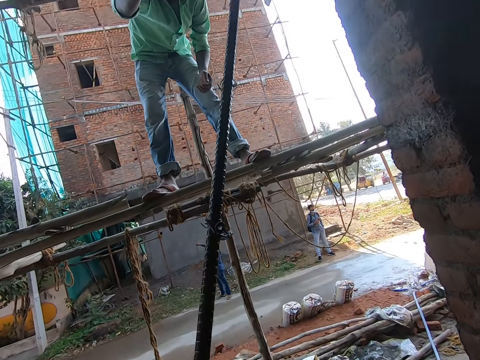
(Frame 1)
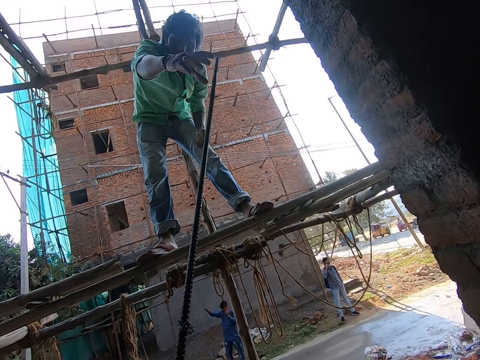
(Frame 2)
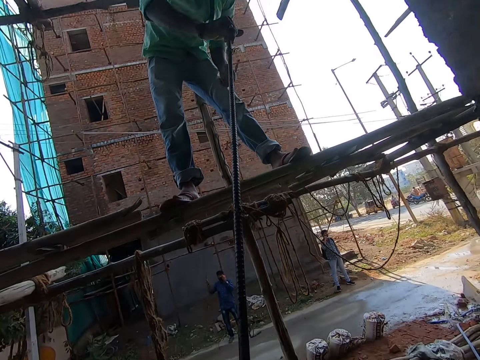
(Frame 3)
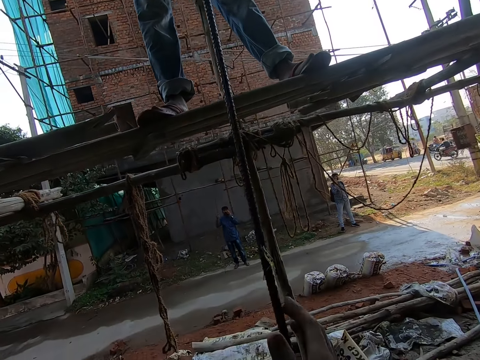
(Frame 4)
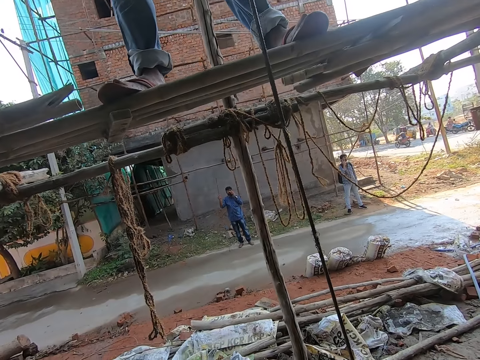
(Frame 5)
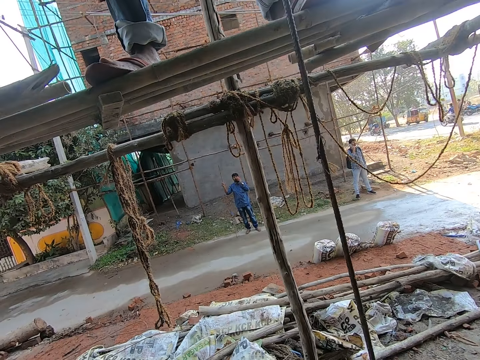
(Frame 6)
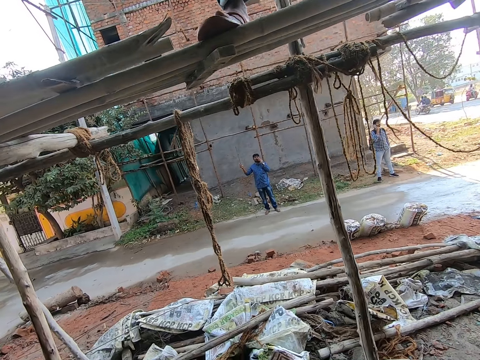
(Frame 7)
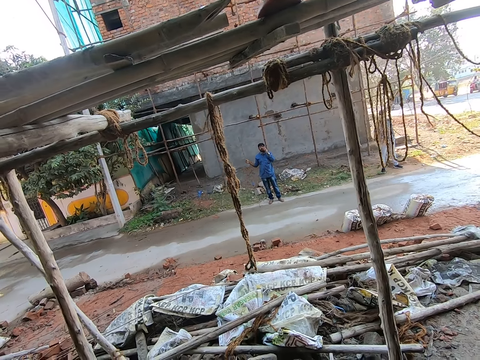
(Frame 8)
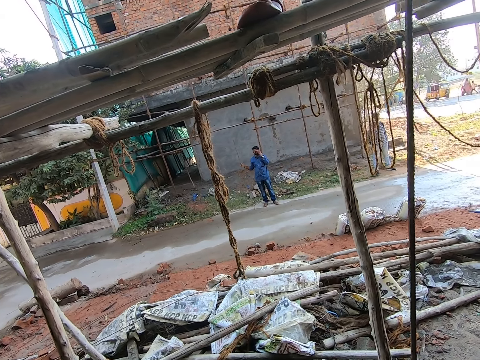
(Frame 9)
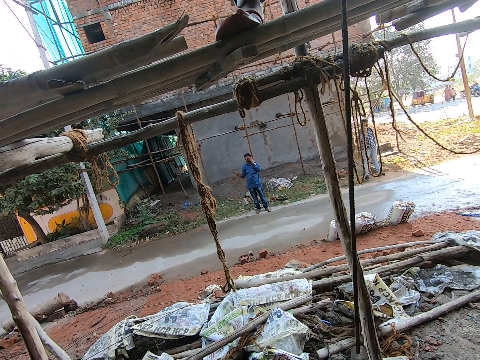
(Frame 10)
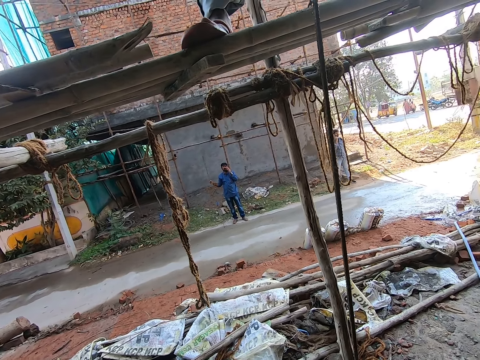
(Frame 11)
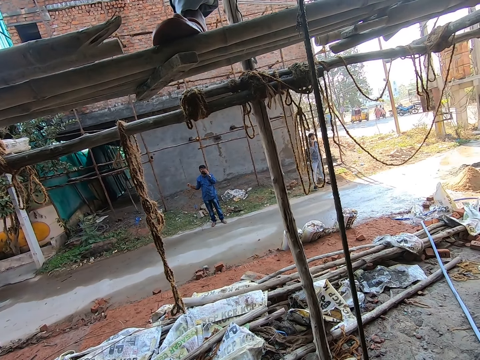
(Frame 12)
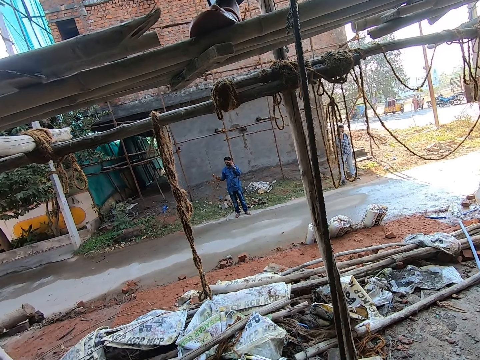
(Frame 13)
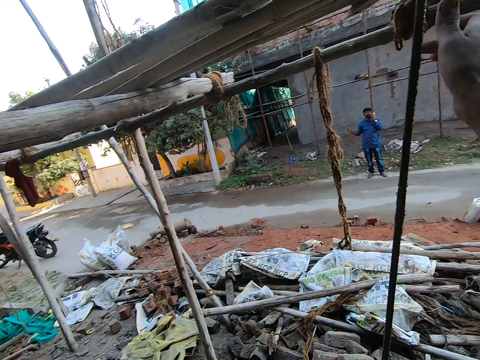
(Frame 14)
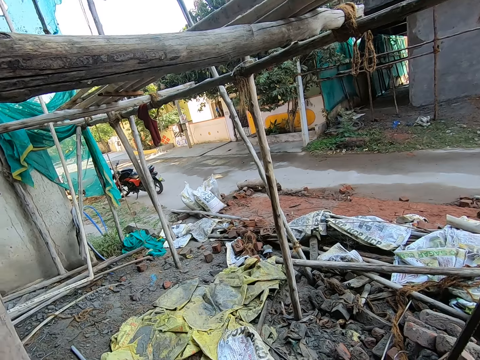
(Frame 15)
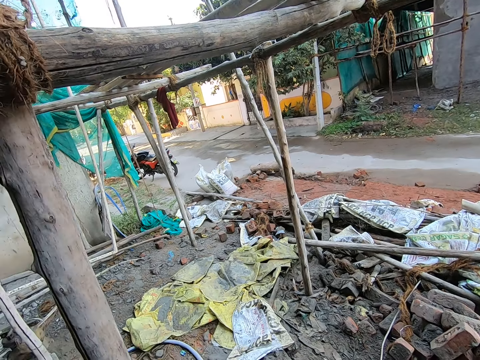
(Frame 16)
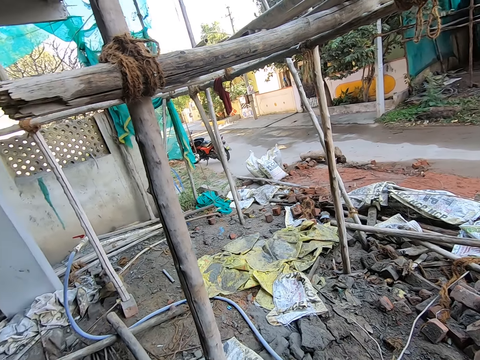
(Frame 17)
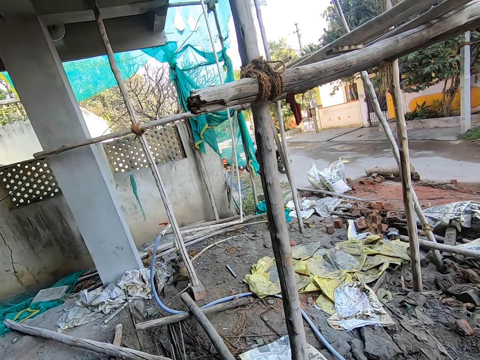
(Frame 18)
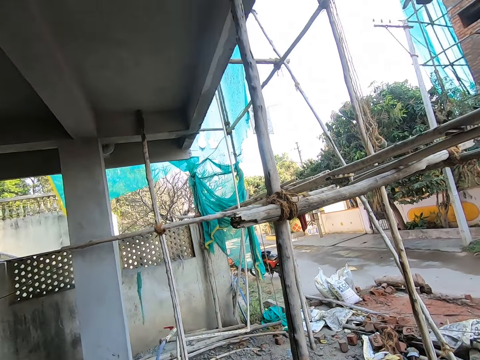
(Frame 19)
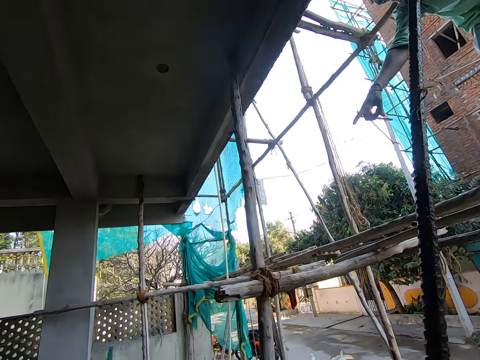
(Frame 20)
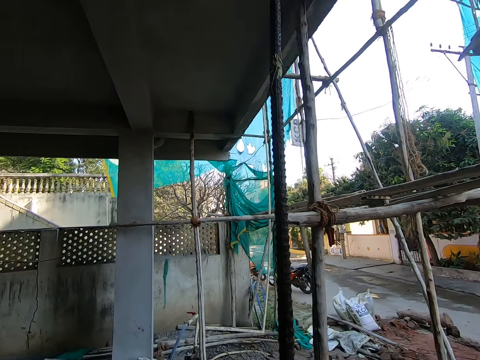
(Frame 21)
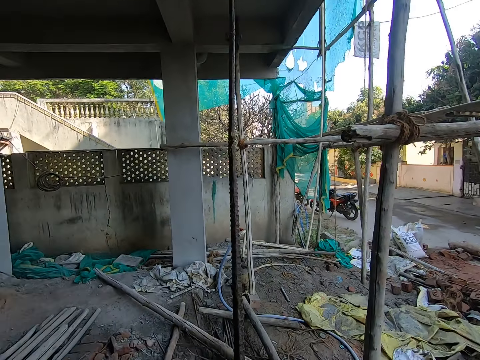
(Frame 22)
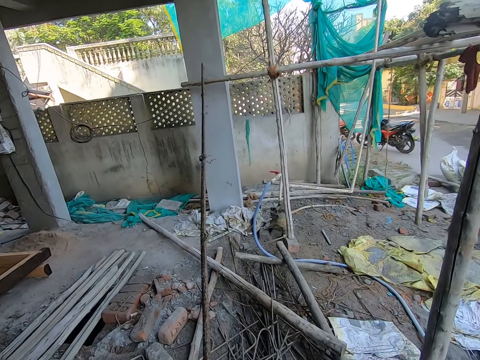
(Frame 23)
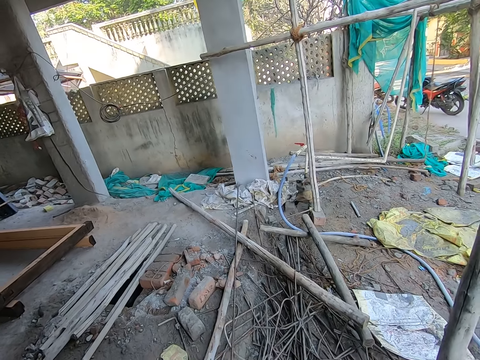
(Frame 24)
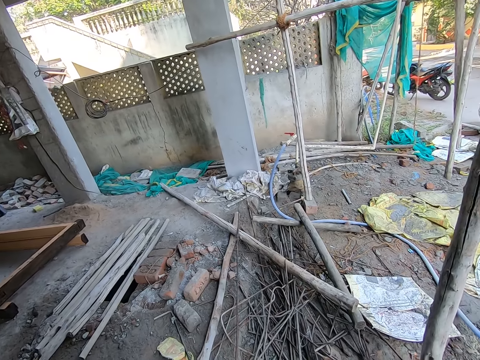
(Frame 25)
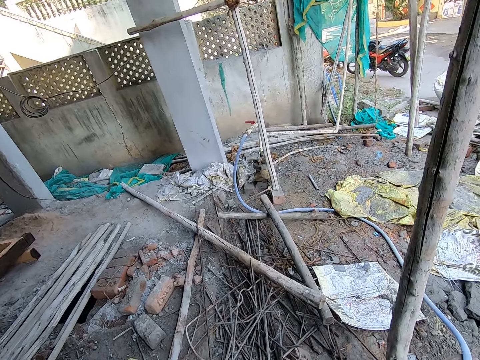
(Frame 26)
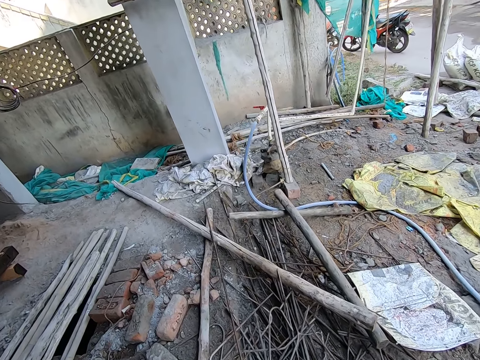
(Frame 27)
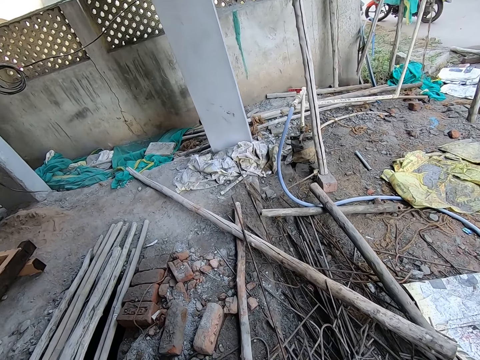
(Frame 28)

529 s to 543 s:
The camera wearer passes the iron rod to the man with both hands. They speak. The man speaks. The camera wearer takes the iron rod from the man with both hands. They look around. They throw the iron rod on the ground with both hands. They drop the rod.

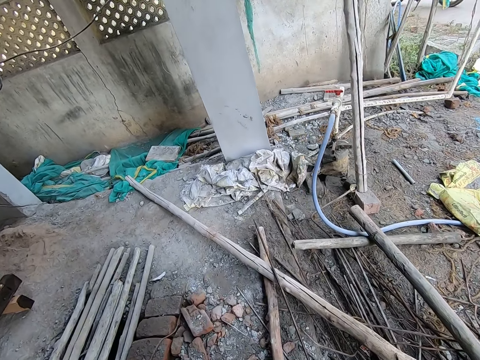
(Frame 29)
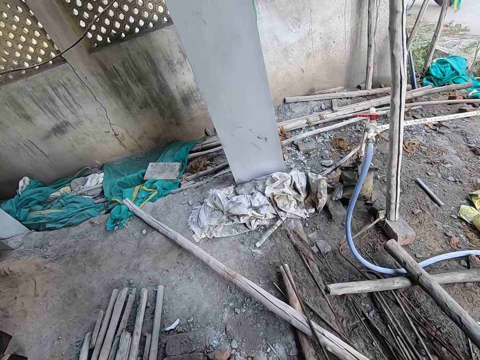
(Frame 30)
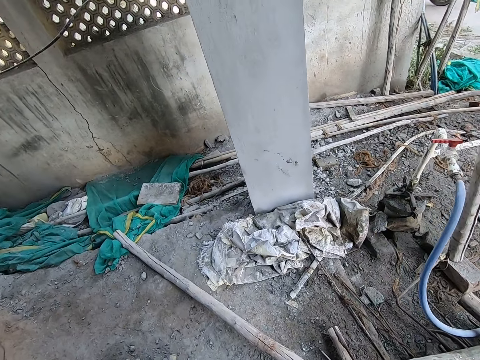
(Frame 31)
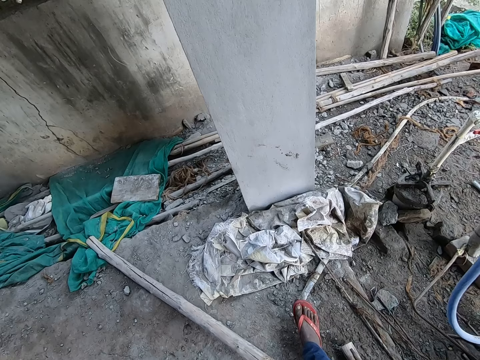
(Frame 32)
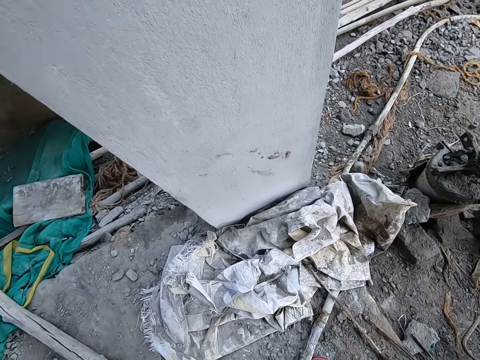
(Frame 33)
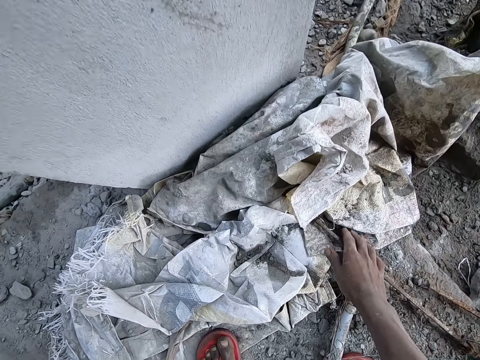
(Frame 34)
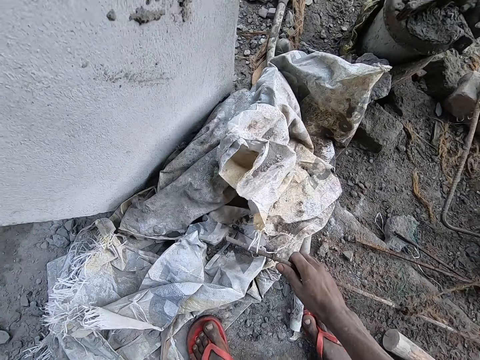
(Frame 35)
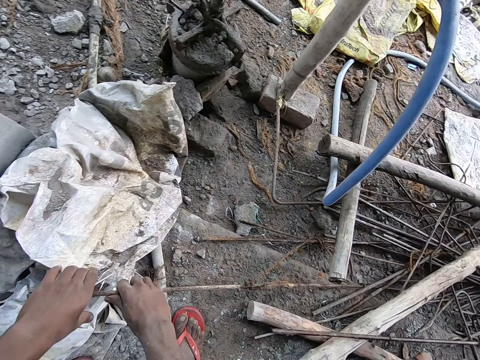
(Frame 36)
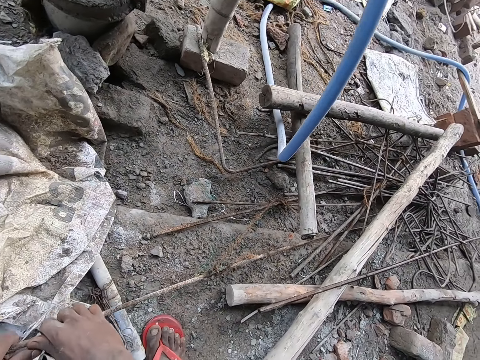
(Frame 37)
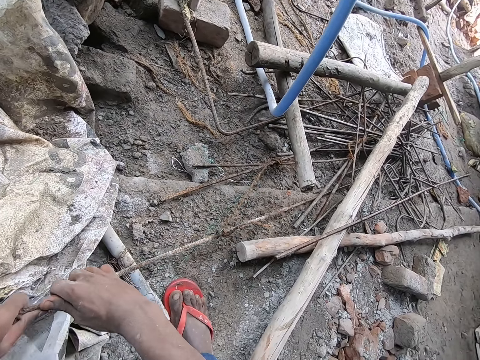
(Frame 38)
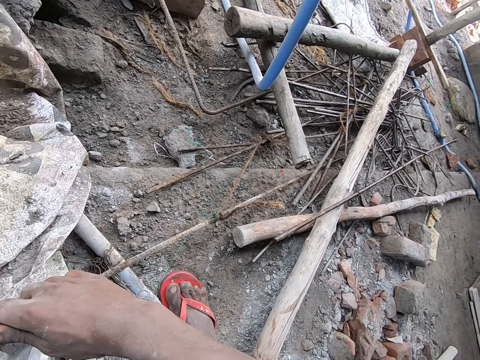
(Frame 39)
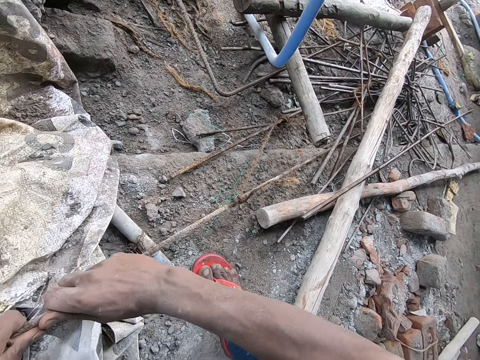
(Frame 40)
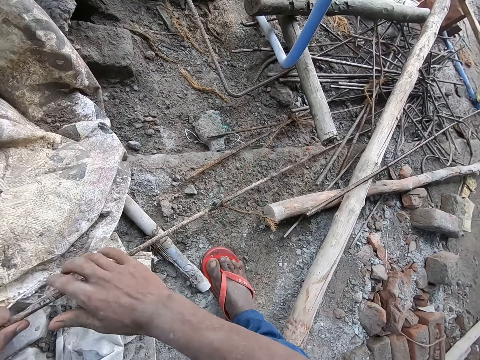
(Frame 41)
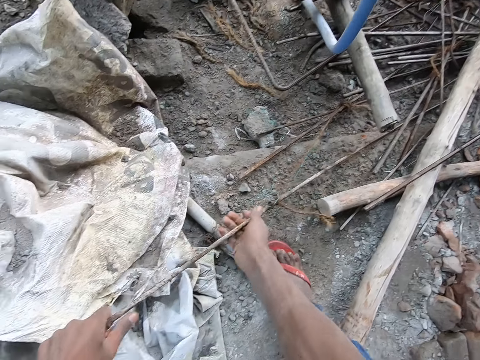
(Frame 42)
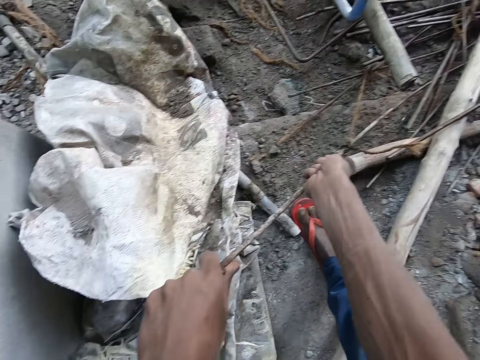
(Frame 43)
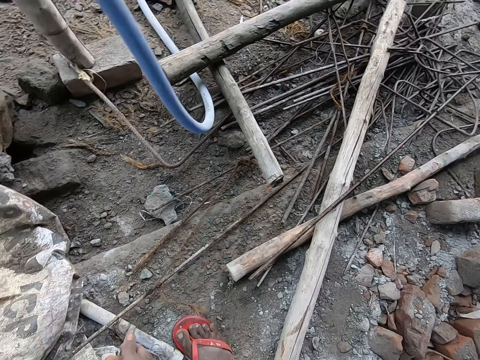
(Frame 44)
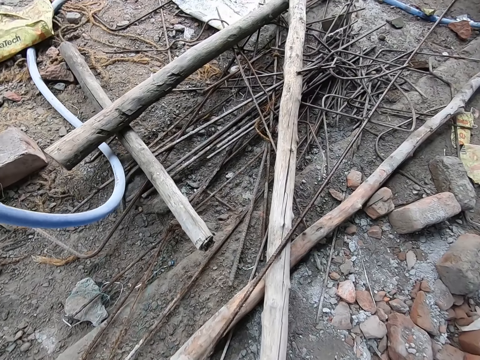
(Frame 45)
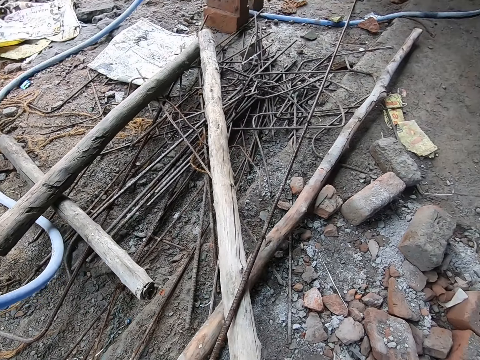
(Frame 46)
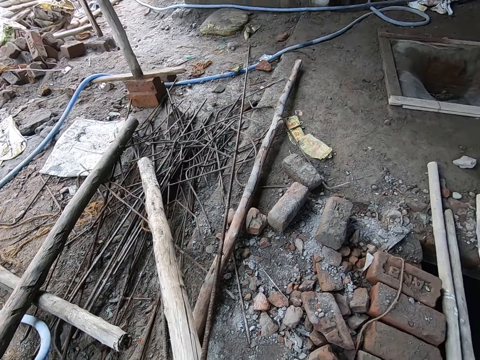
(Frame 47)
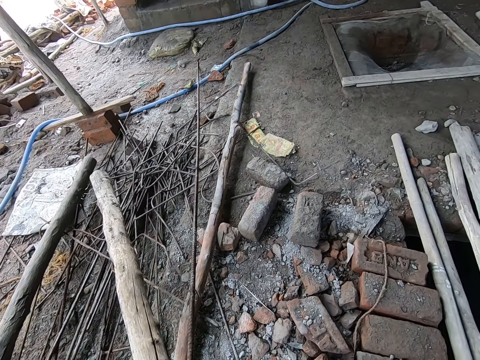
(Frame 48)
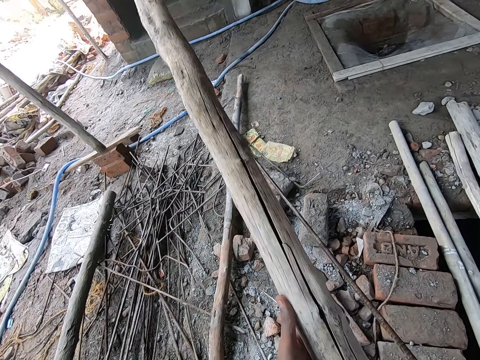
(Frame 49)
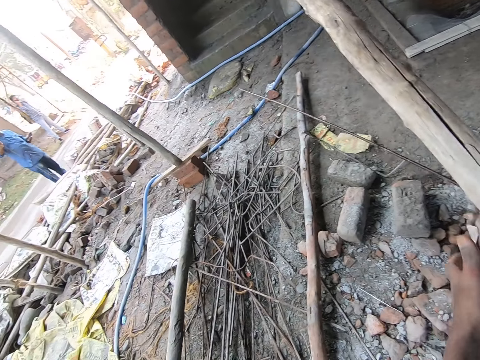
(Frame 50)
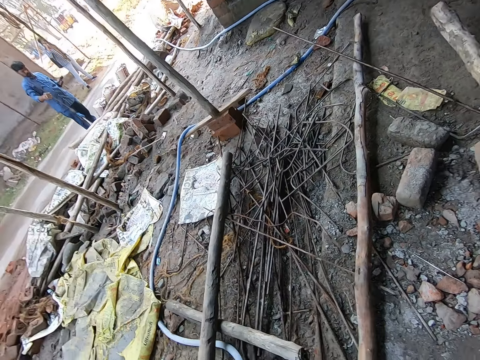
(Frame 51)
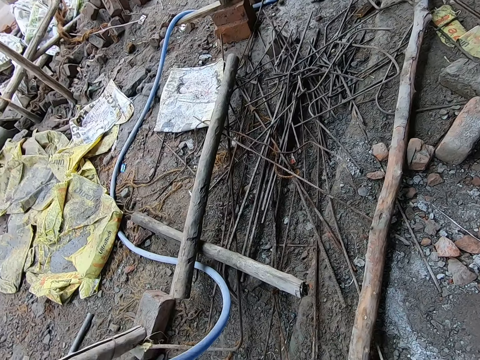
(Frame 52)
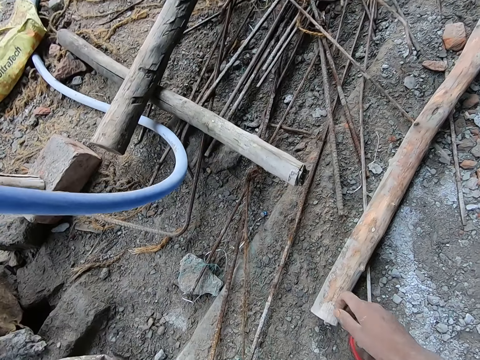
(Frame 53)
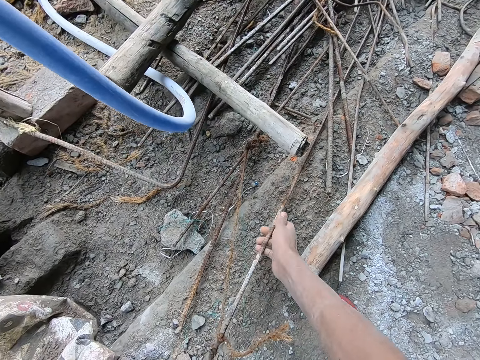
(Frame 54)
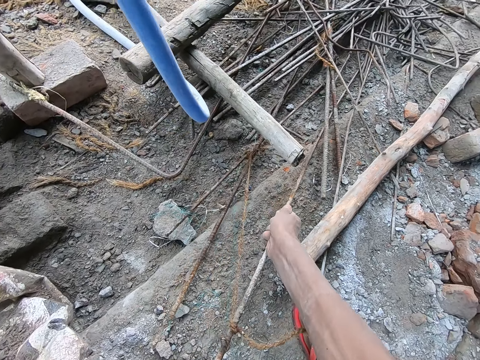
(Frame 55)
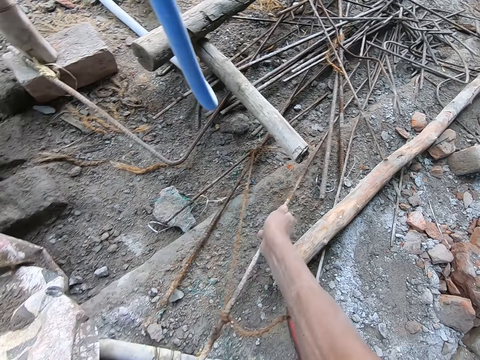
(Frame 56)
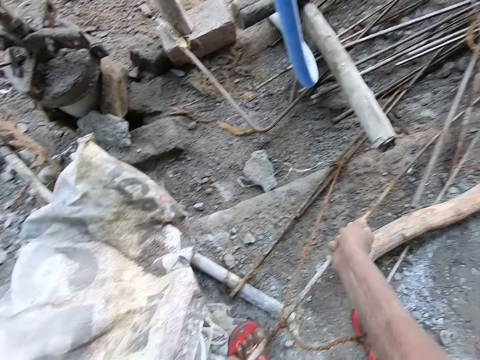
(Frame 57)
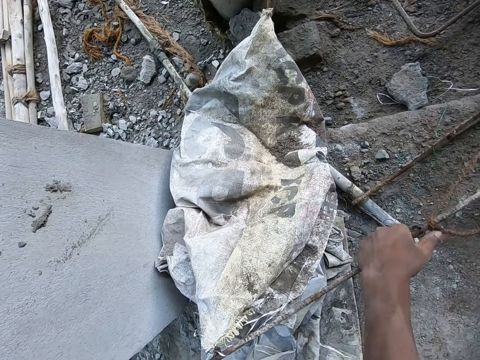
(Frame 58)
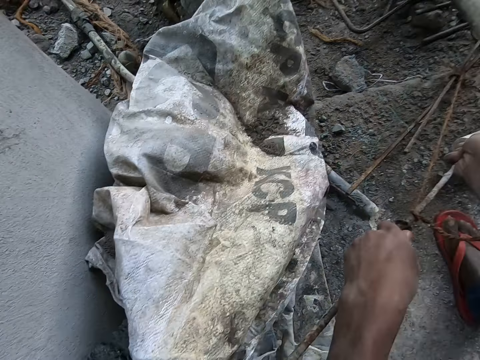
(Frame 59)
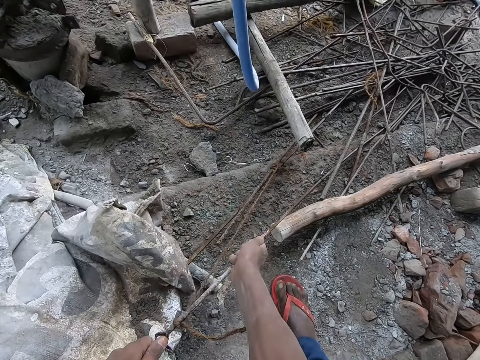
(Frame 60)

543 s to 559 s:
The camera wearer walks. He pulls an iron rod on the floor with both hands. He picks up the rod. He pulls the rod. He picks up a stick or iron rod on the ground with his right hand. He drops the stick or iron rod on the ground with his right hand. He pulls the iron rod on the floor with both hands.
